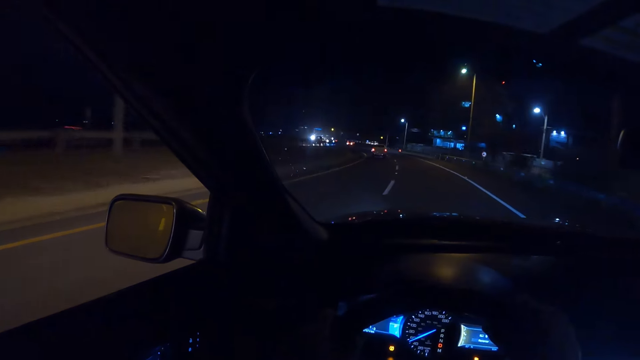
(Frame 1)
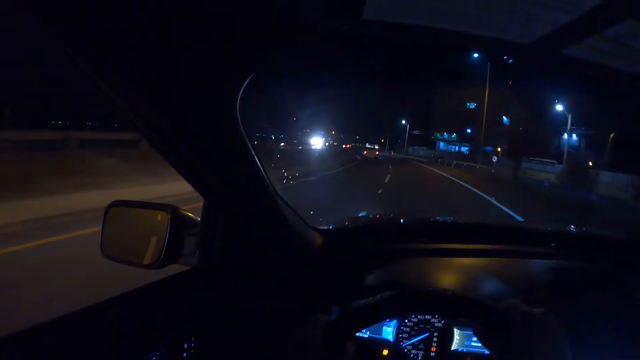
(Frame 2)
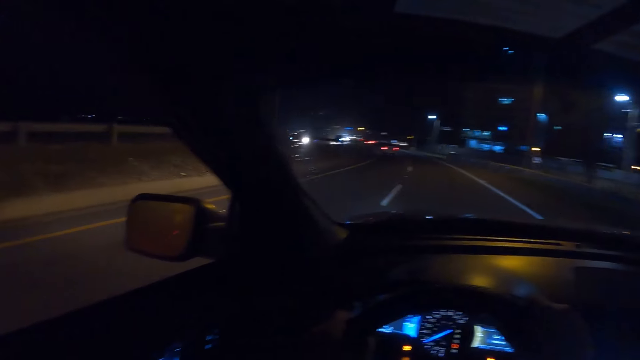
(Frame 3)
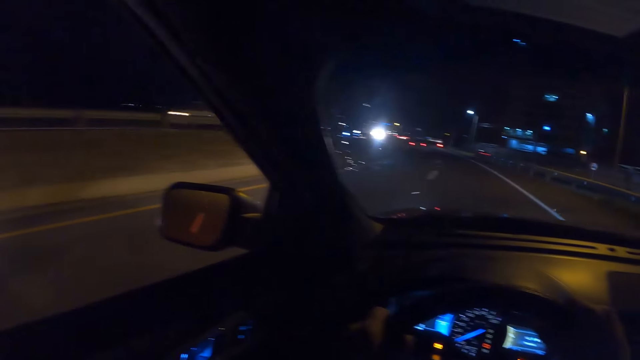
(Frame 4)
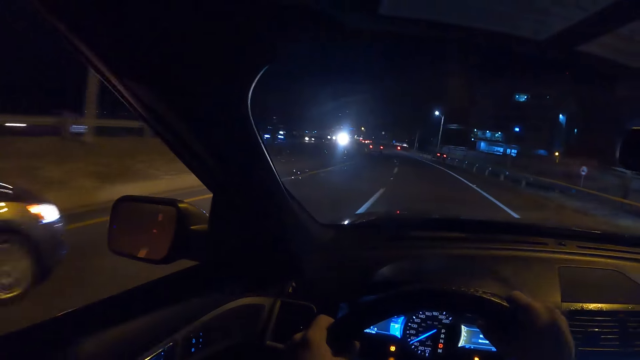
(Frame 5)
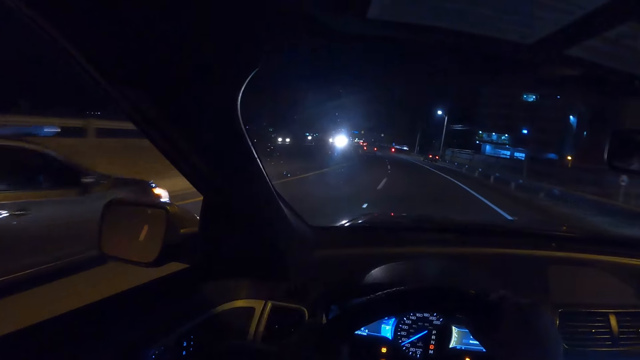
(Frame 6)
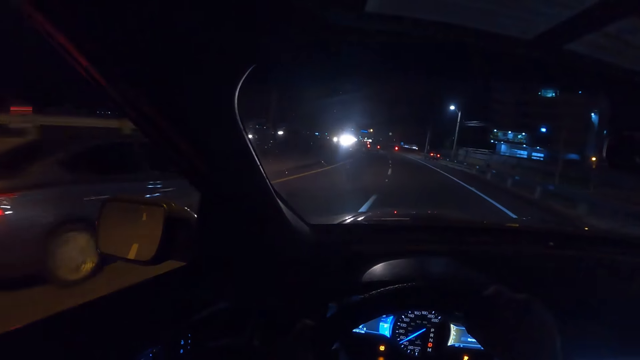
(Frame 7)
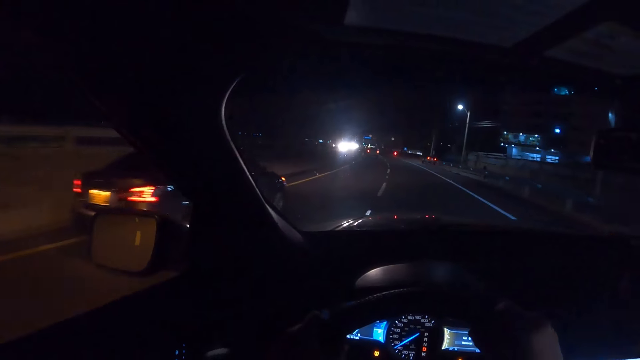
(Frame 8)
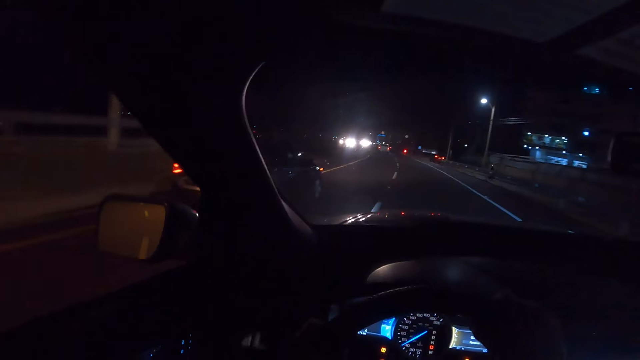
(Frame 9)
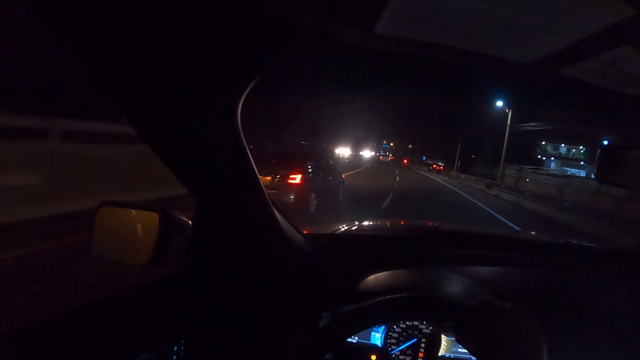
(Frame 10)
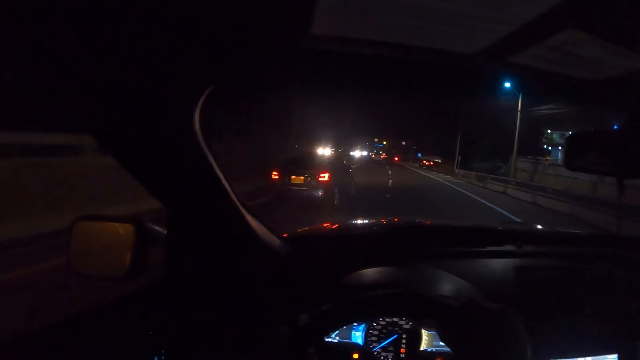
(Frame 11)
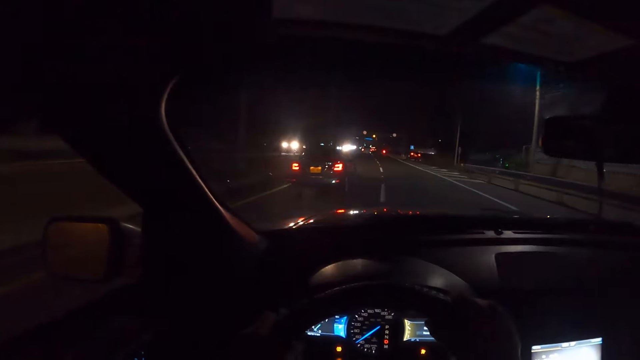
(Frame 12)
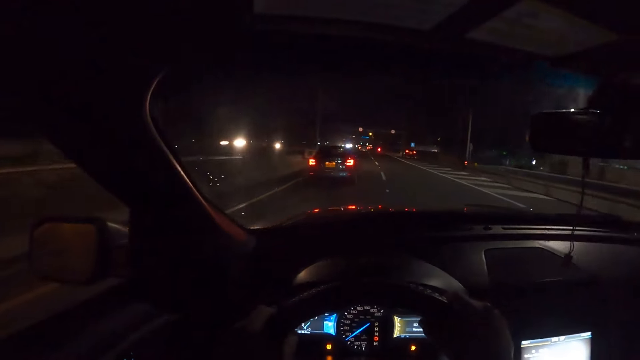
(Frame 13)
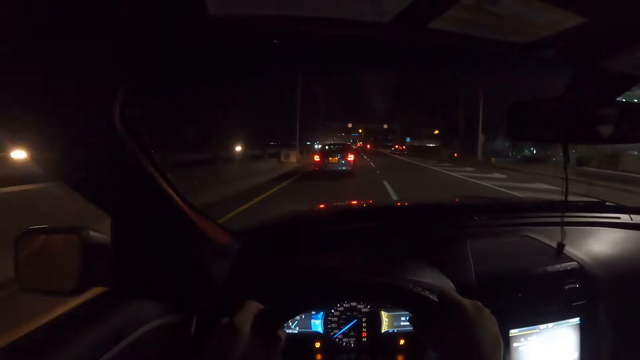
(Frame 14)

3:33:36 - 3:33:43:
A gray car drives by the camera wearer.

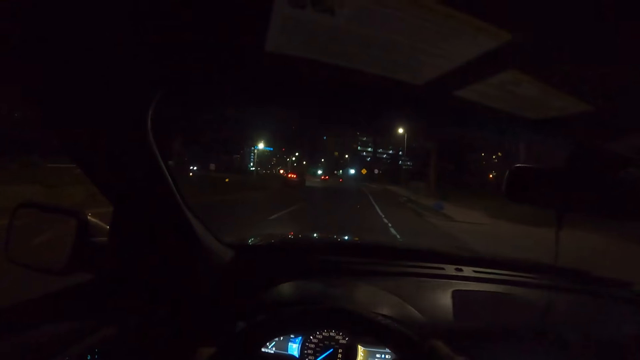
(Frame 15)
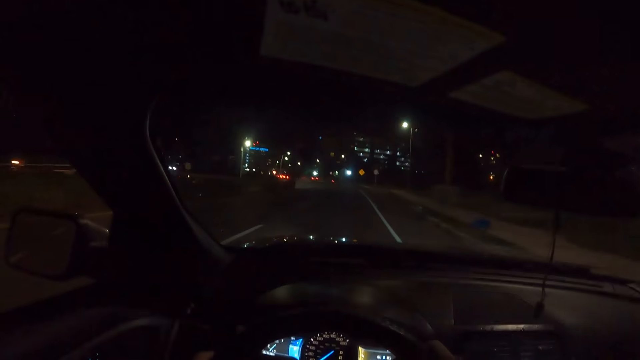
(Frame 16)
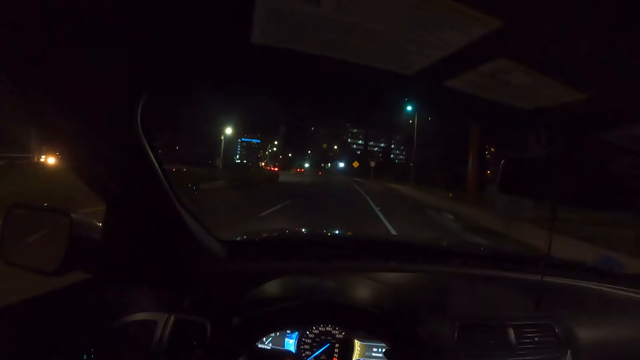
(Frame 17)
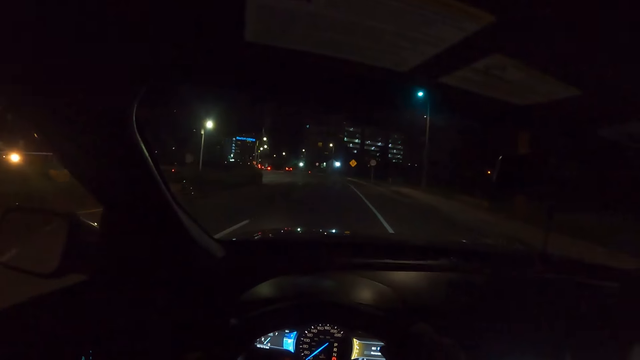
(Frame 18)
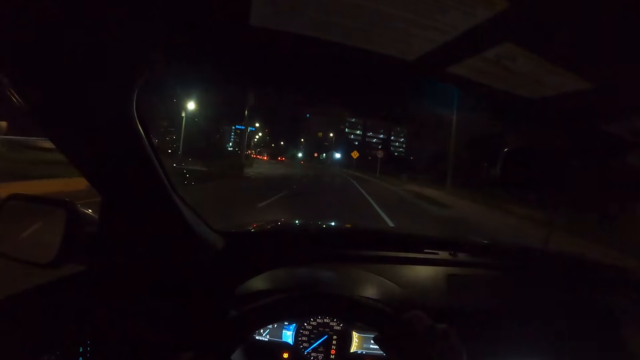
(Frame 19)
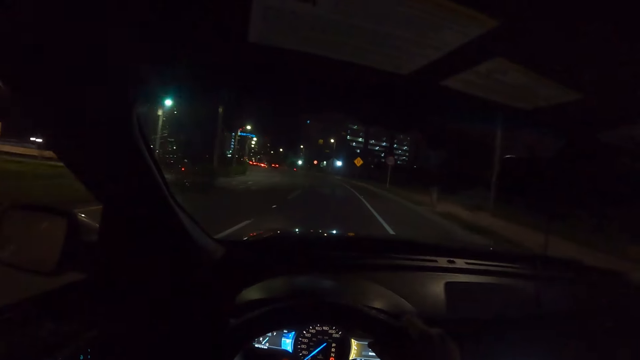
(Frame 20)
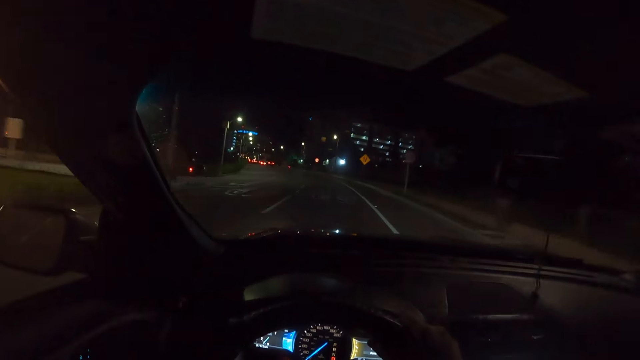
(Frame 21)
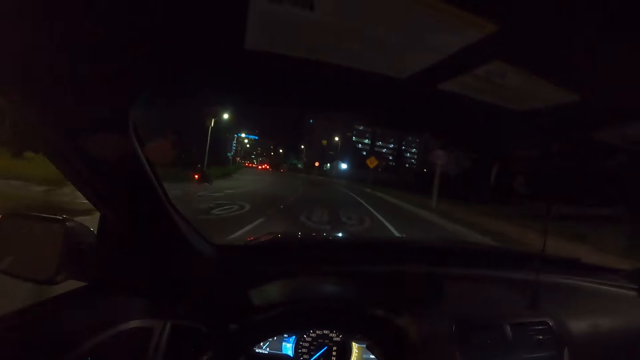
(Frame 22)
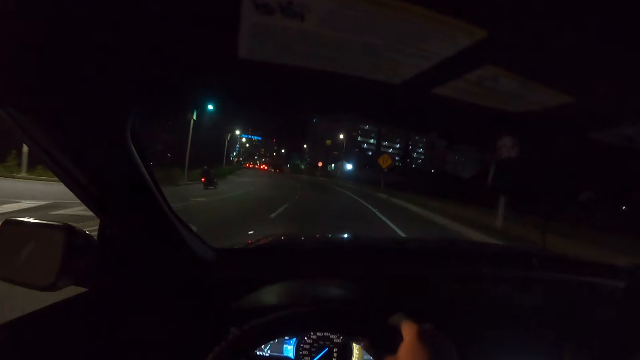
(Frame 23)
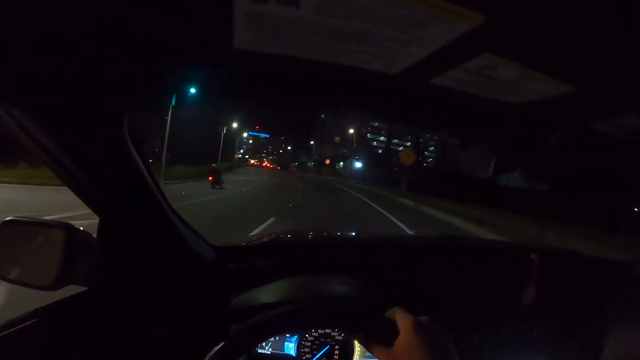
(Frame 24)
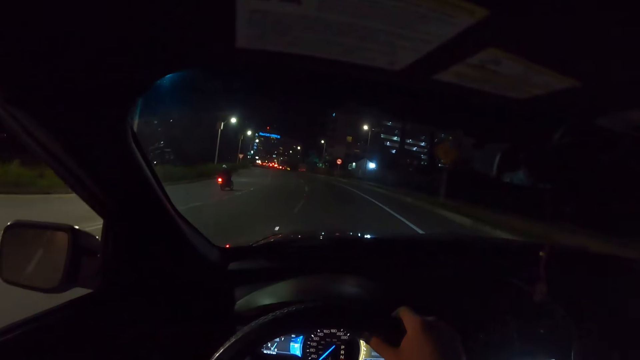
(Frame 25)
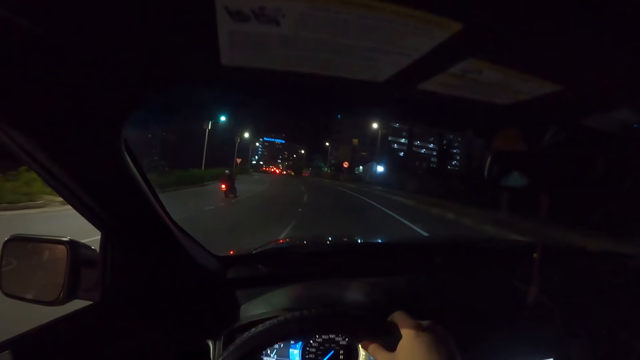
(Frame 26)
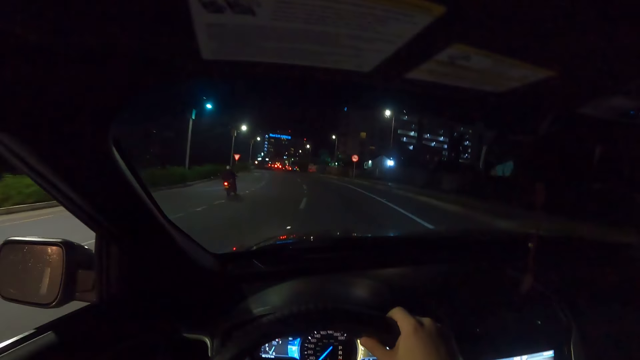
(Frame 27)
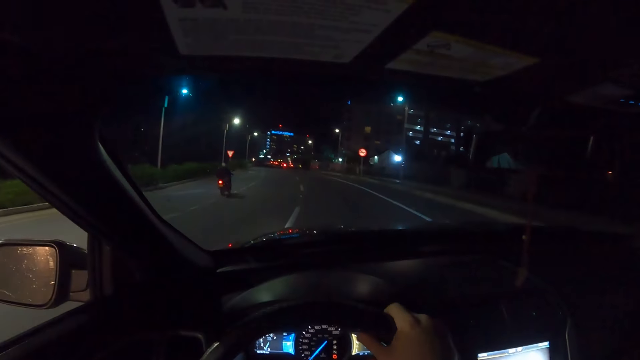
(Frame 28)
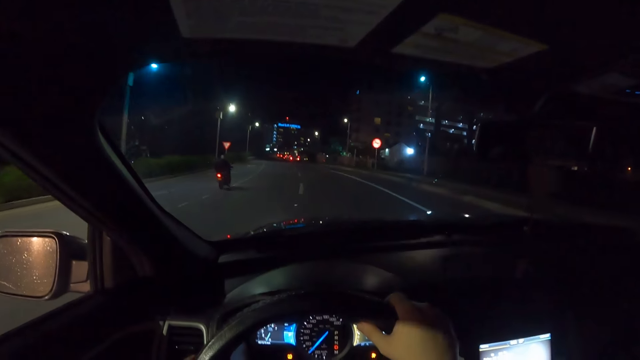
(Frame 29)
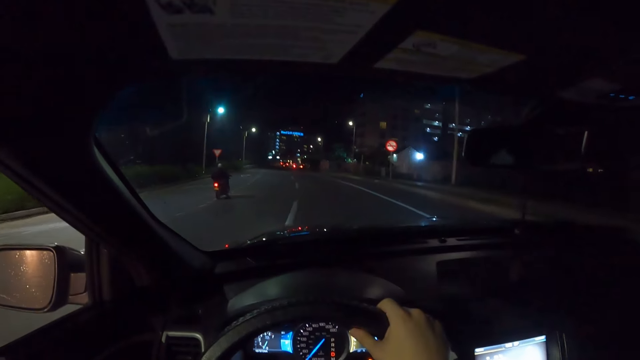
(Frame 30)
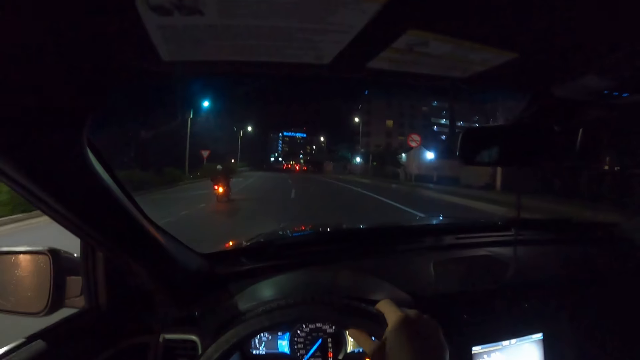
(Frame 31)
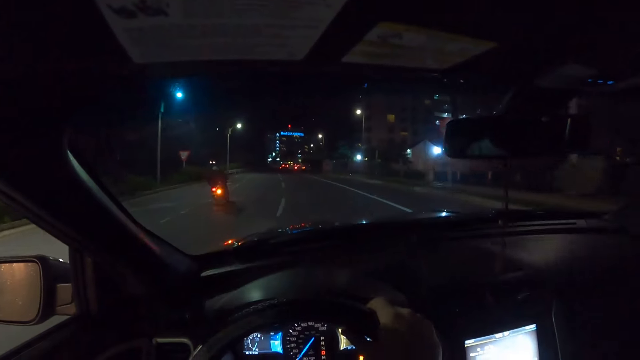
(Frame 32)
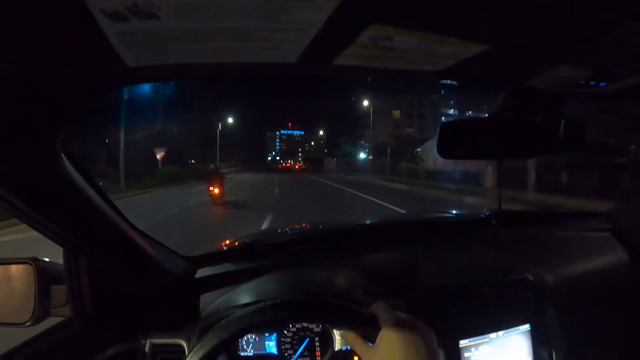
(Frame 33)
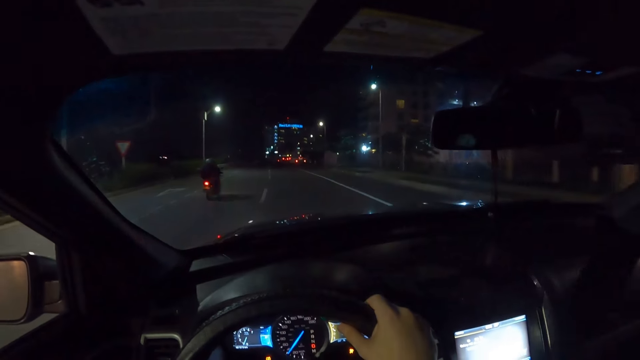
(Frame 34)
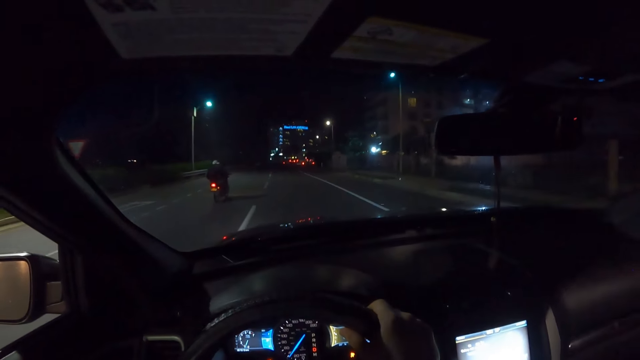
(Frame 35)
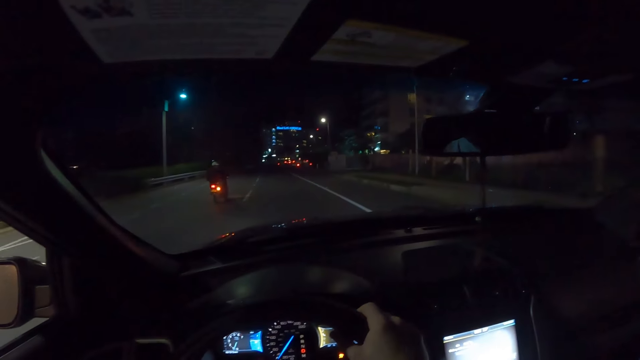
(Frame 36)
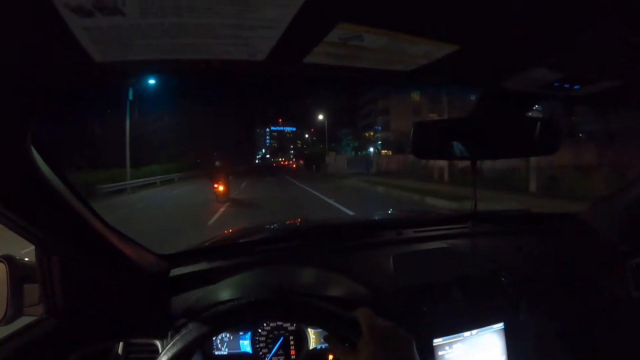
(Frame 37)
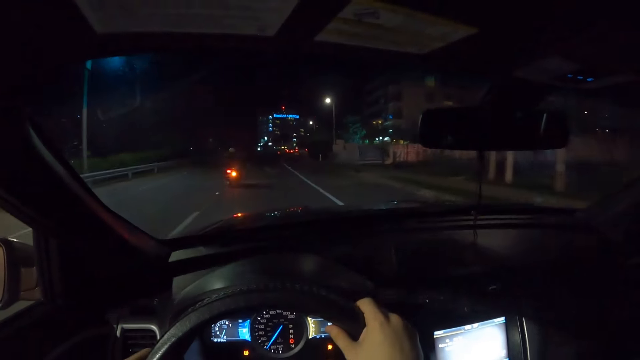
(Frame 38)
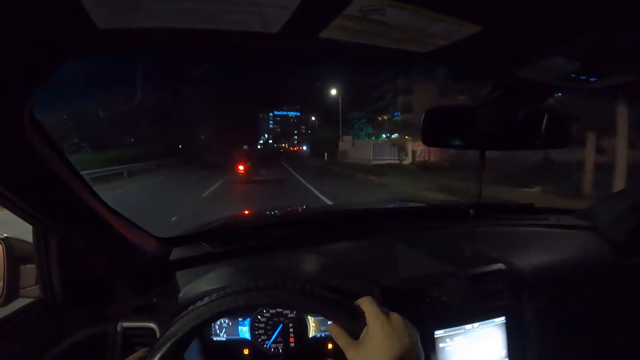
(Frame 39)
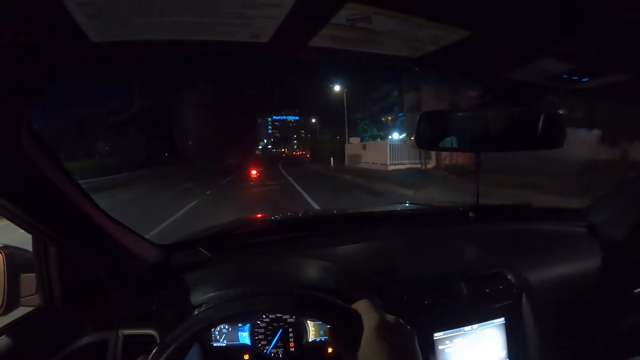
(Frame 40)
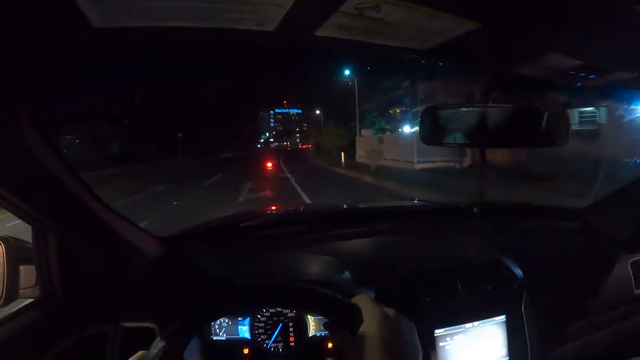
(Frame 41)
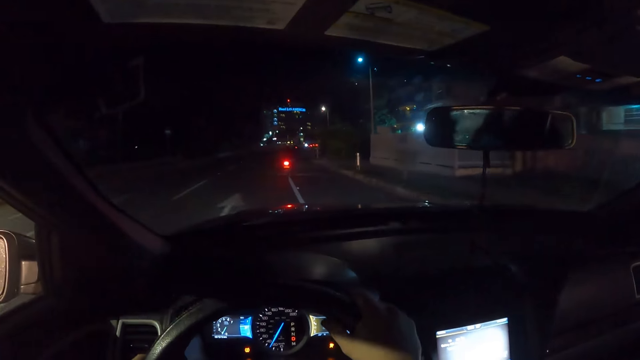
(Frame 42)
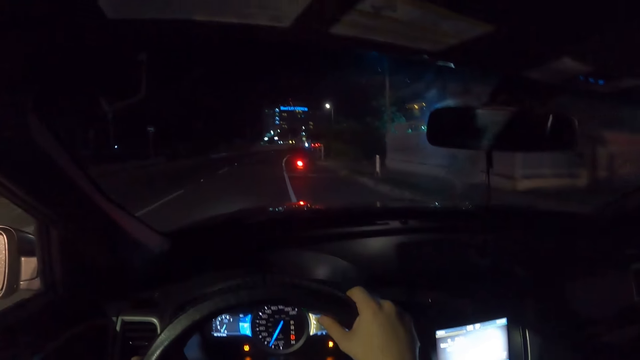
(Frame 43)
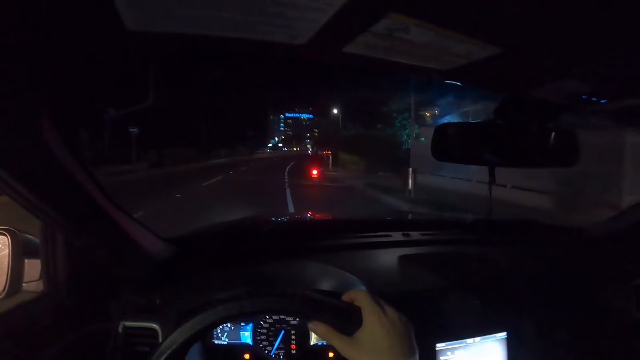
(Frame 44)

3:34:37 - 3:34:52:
The camera wearer turns the steering wheel with both hands.
